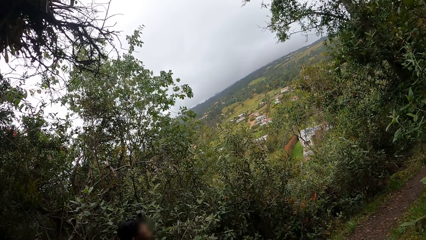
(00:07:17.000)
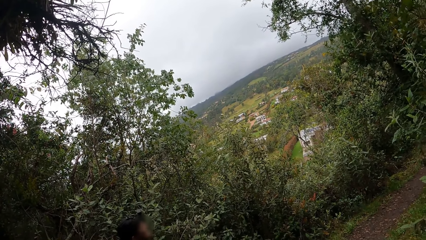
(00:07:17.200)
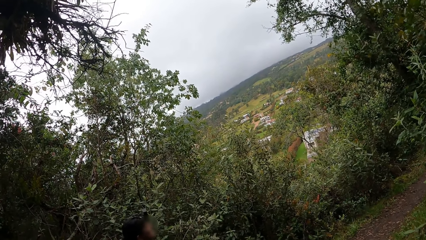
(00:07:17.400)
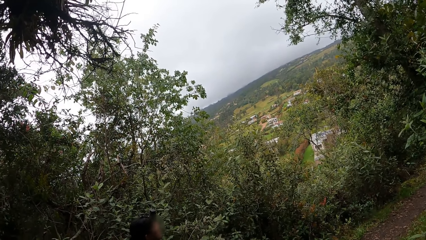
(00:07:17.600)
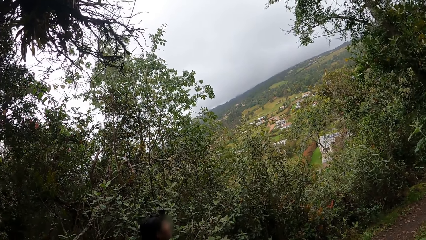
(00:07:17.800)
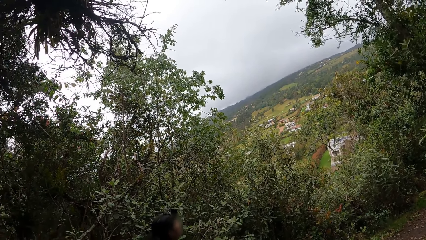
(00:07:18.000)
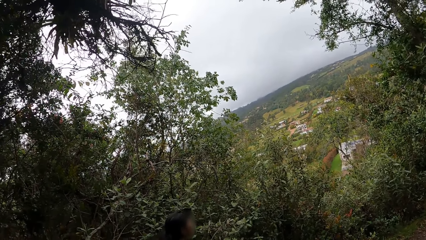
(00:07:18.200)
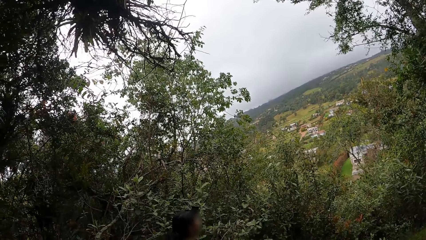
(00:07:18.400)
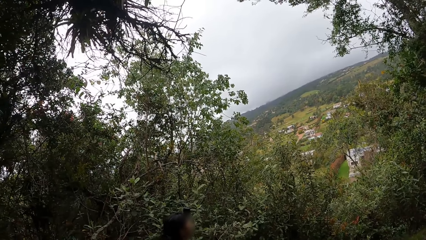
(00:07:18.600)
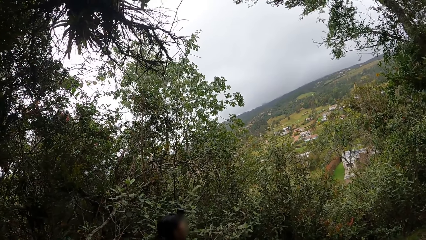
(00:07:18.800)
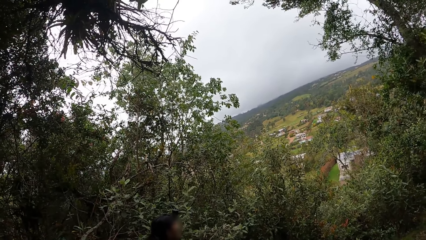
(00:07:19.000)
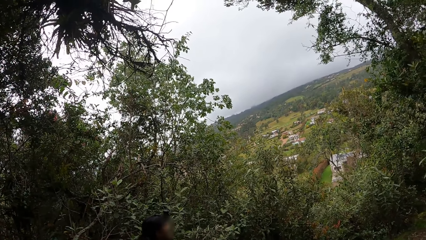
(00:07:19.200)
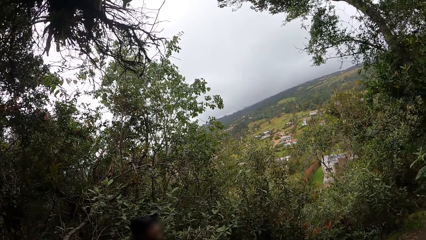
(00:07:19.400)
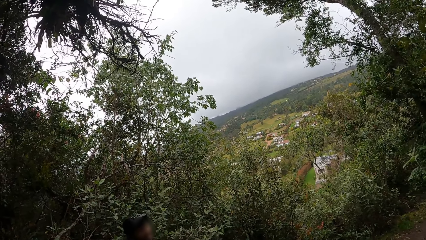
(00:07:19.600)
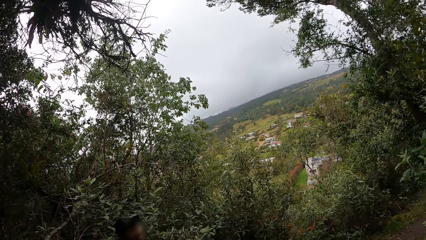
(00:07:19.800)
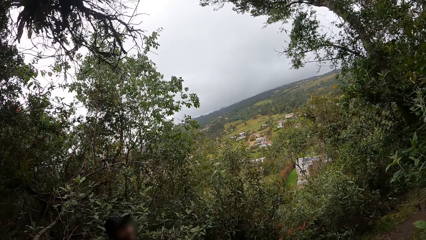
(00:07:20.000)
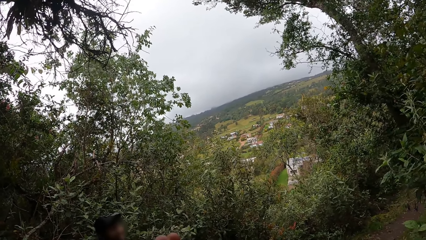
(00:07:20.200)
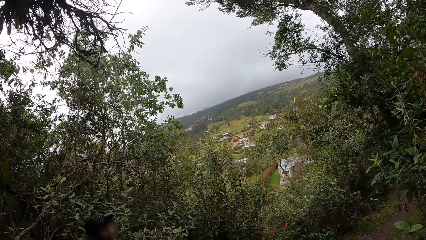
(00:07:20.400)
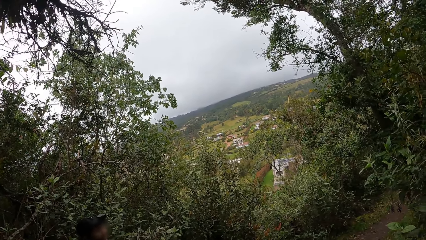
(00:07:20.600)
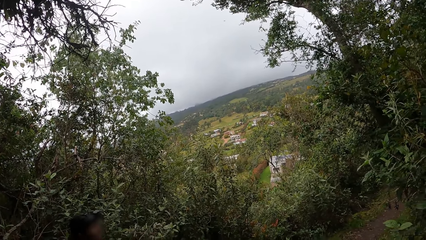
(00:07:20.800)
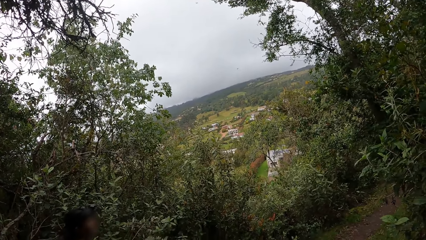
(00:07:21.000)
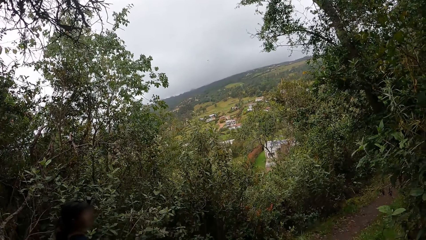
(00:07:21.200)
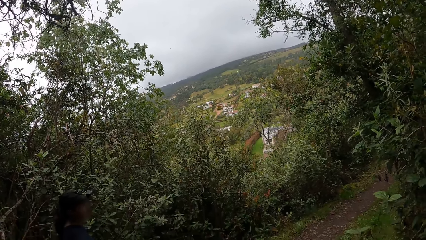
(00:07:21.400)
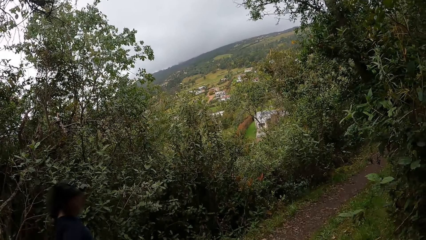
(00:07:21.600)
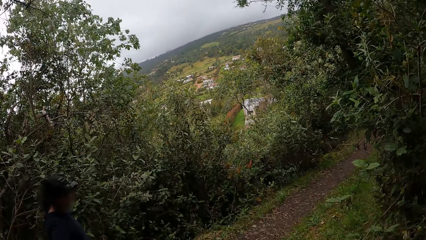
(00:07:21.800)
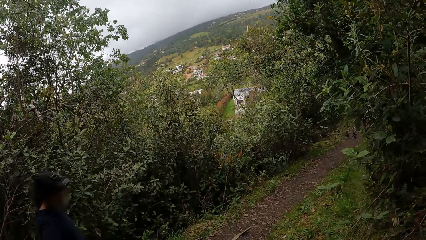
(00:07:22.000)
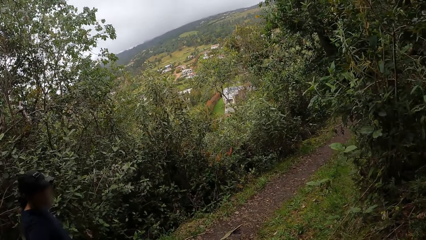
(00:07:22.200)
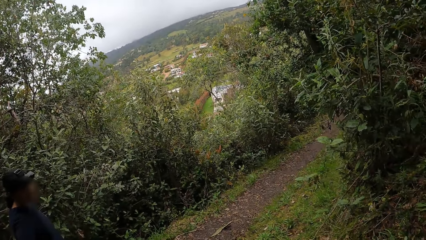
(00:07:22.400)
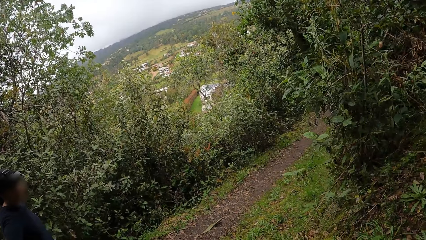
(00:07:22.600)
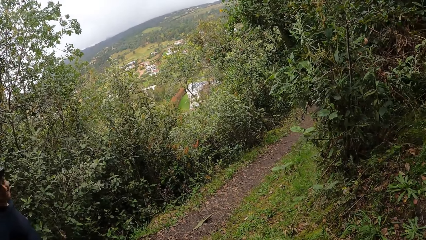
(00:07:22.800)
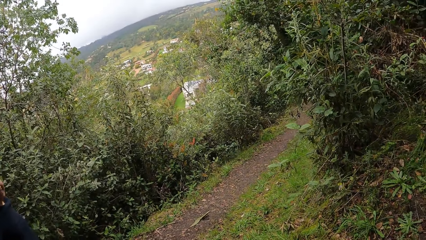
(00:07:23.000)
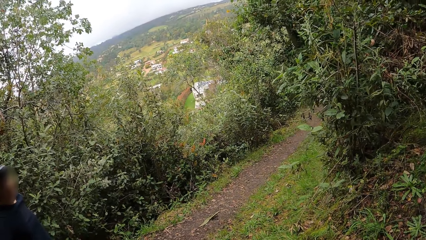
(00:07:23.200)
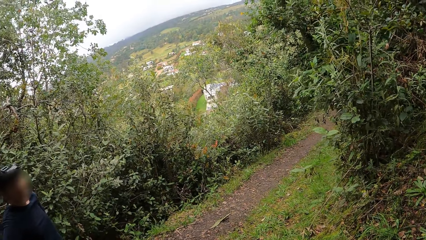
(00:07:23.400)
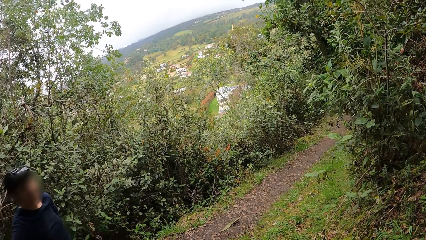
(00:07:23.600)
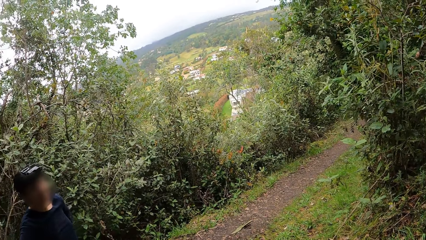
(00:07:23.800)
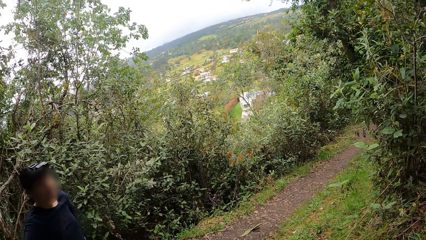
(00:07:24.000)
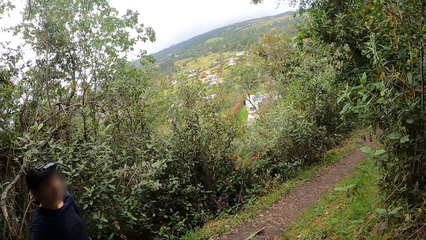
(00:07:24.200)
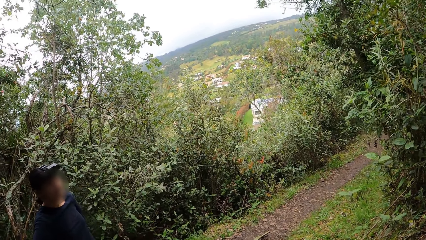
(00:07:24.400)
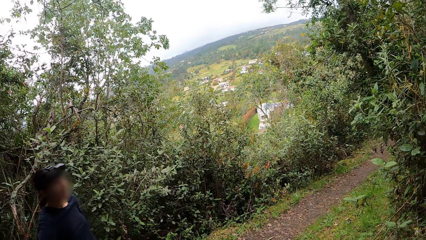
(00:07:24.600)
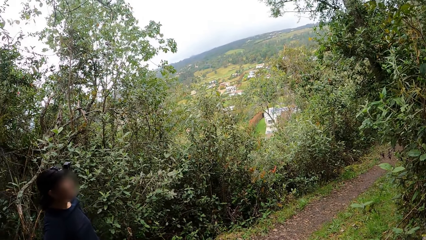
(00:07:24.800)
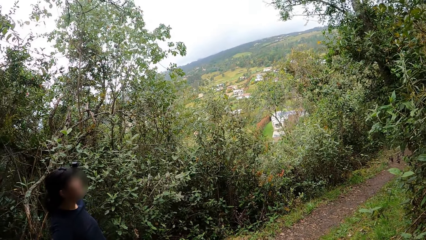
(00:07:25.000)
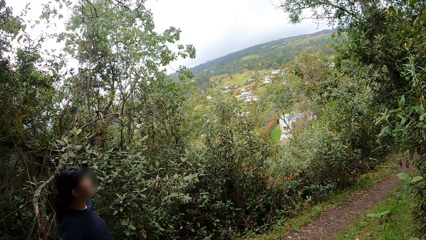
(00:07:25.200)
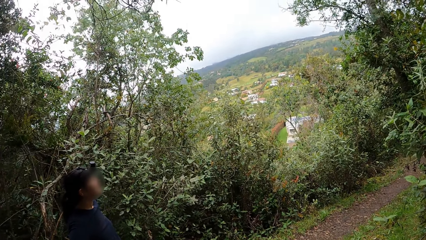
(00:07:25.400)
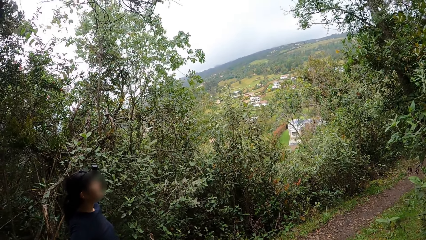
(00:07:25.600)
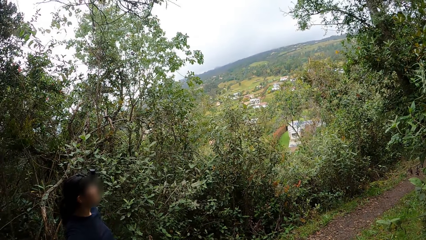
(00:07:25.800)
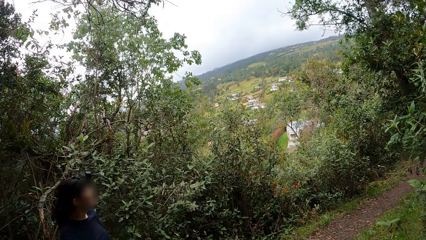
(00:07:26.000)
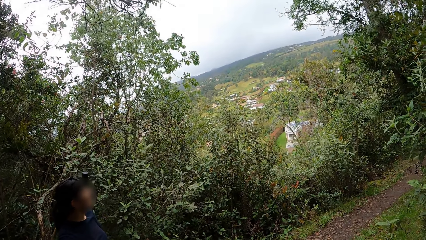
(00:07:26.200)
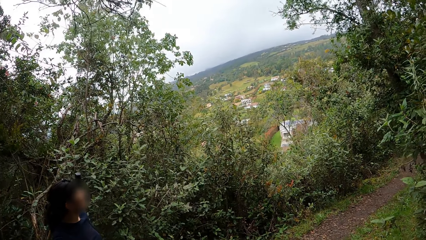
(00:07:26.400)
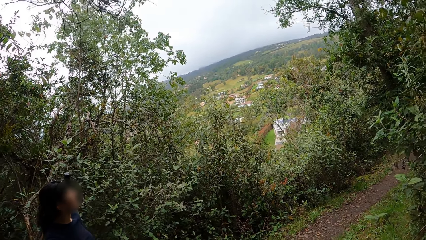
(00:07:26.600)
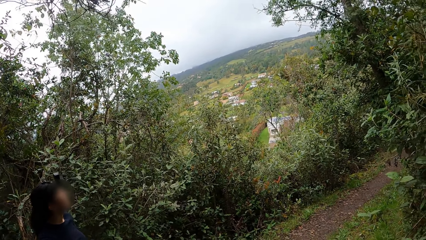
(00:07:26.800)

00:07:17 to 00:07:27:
The camera wearer interacts with a woman.

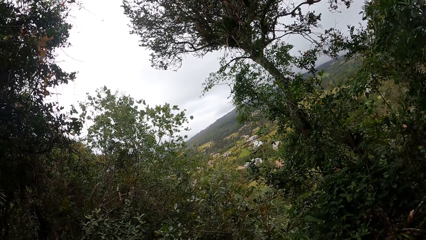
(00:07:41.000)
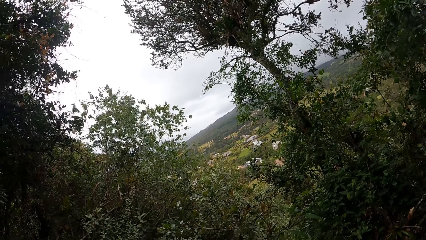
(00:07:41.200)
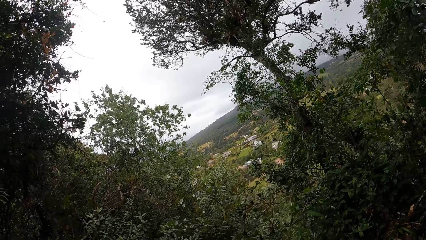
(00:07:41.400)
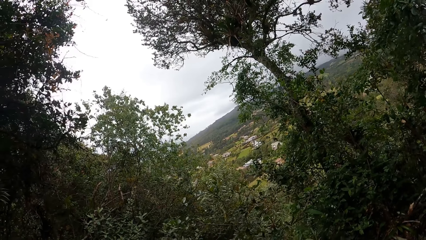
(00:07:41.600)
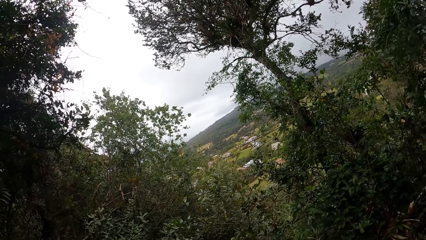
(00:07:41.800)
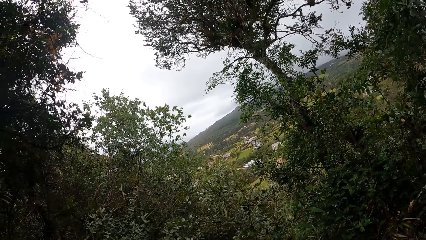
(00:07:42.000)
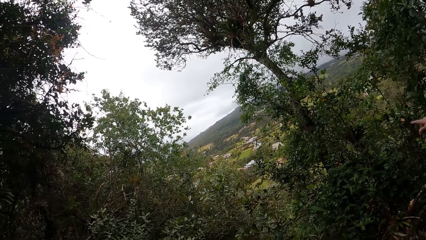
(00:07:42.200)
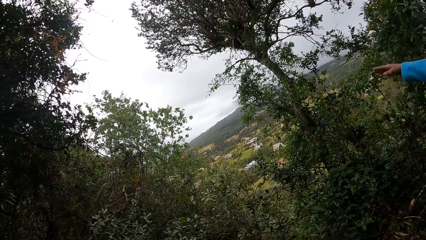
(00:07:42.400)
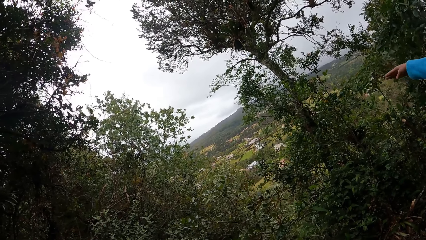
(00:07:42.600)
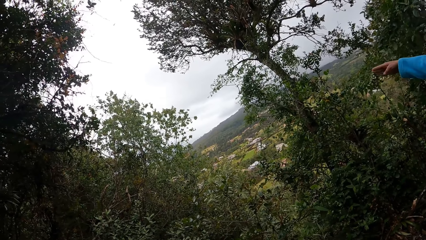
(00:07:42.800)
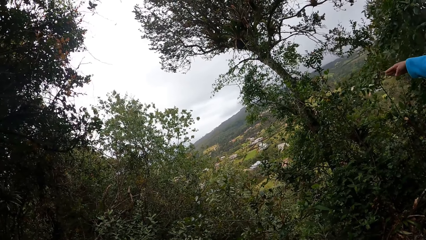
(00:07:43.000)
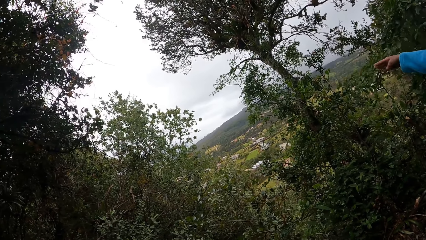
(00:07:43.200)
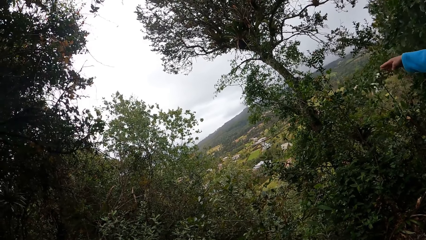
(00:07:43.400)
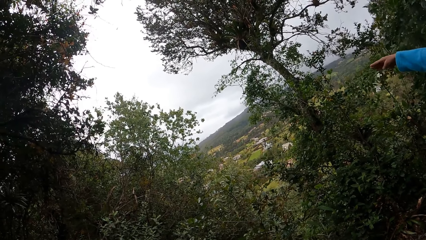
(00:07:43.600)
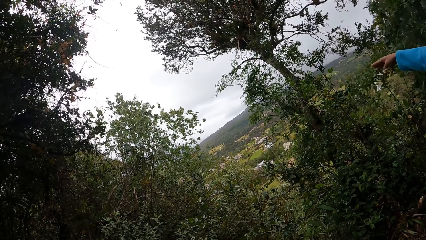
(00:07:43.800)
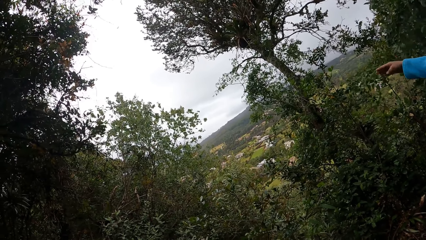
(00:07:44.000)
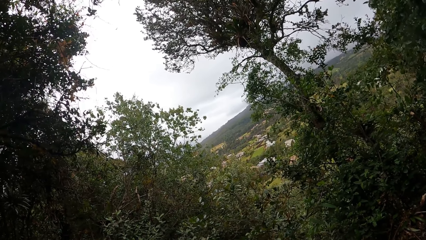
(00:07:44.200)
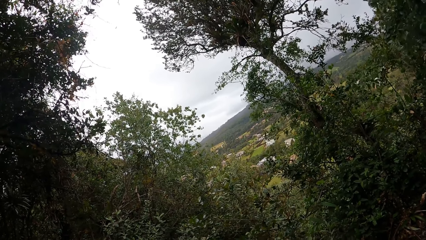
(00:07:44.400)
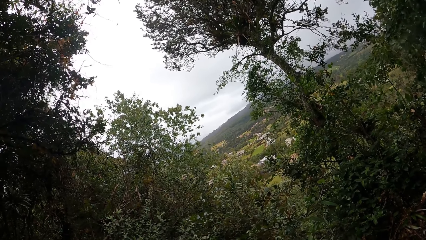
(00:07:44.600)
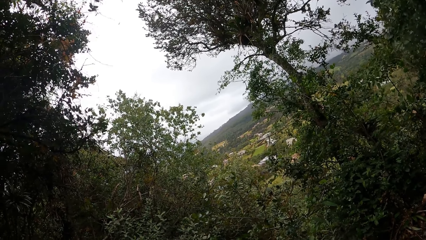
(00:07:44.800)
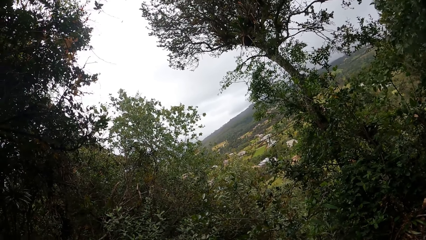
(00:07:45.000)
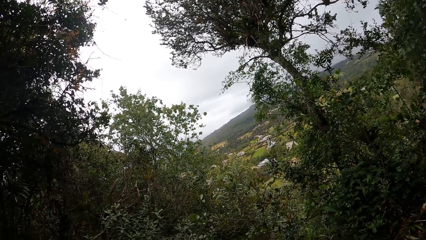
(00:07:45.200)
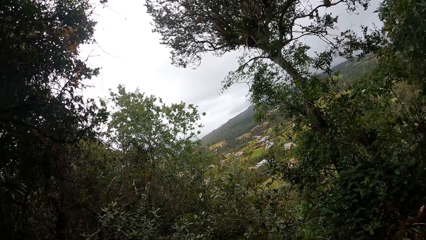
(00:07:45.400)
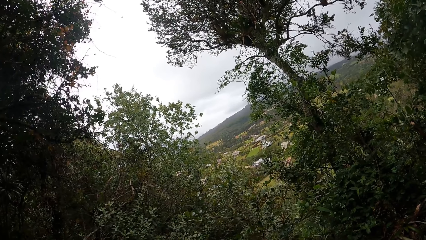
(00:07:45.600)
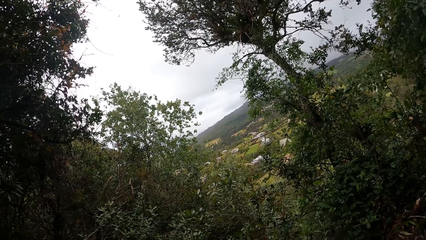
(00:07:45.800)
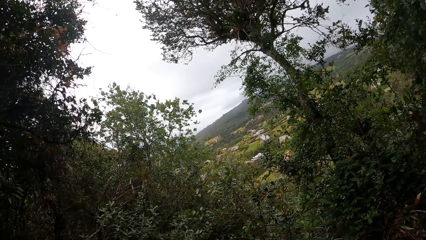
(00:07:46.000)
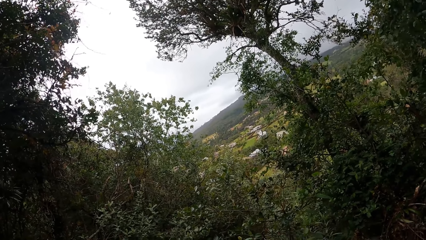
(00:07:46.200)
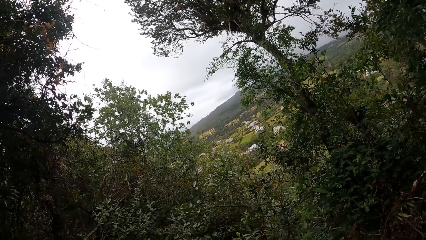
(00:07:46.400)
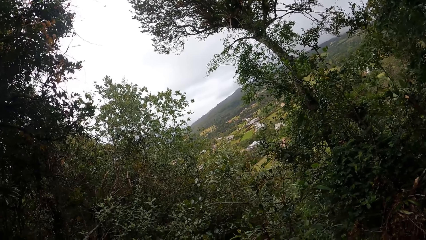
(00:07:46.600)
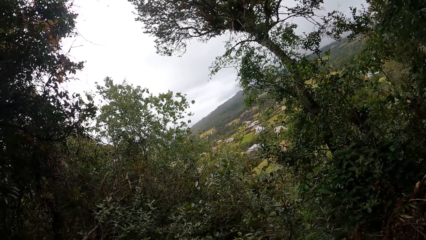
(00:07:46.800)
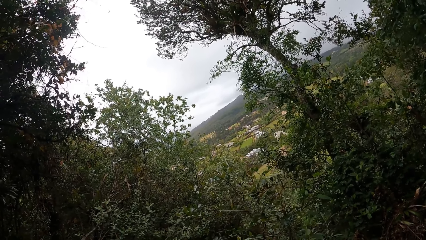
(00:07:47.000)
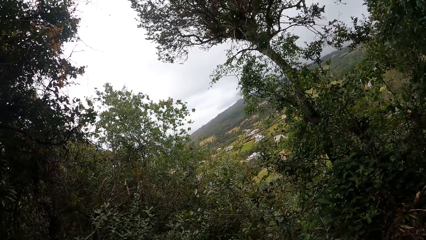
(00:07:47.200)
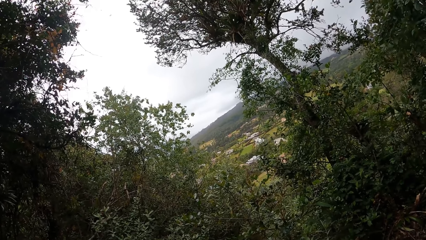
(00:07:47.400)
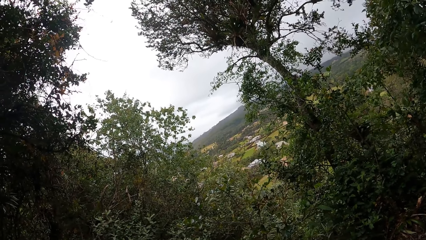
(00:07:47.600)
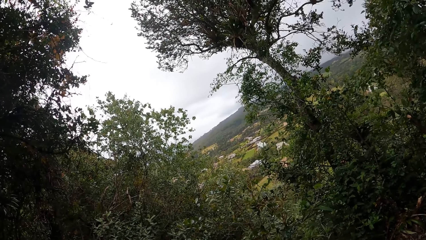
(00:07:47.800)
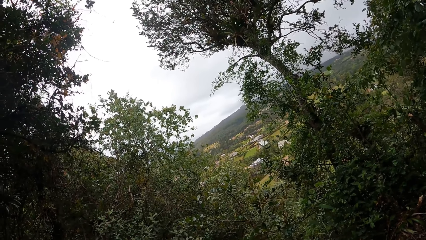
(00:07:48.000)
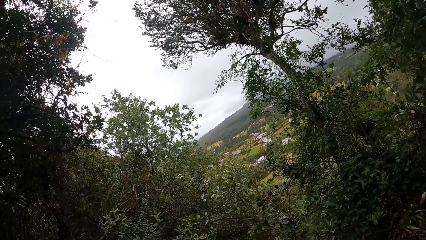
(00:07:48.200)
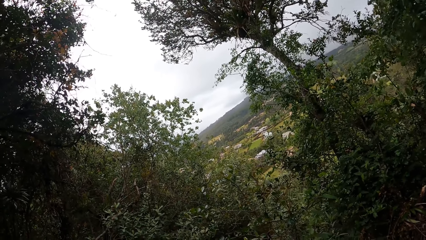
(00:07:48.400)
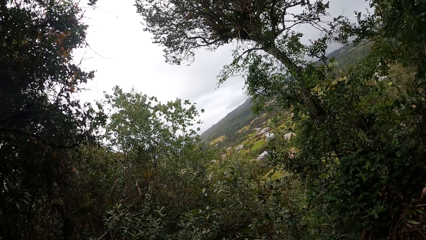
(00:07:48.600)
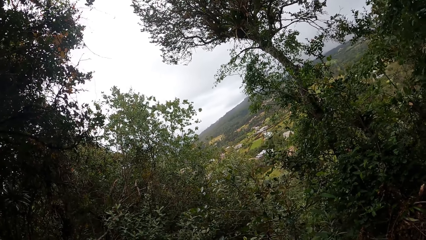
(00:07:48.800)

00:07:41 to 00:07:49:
The woman points with her right hand.
